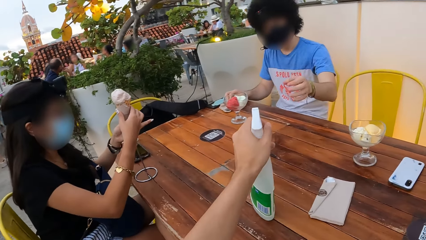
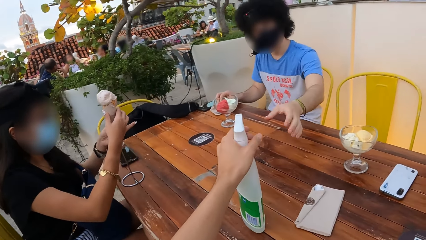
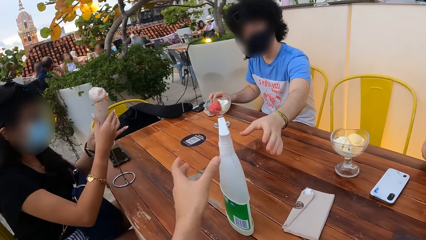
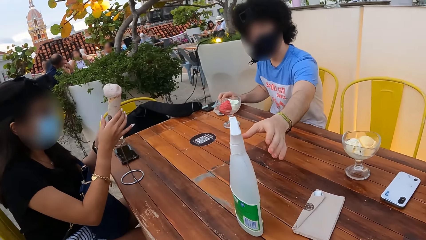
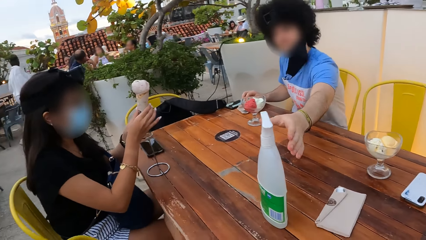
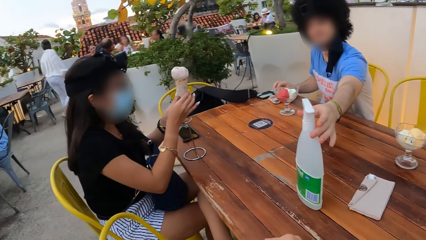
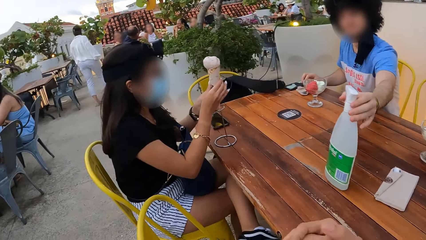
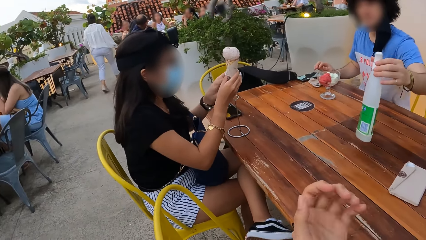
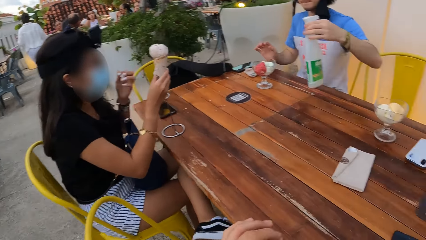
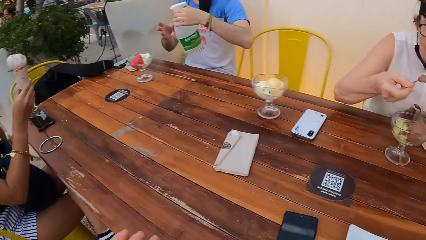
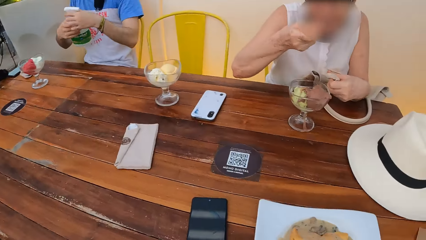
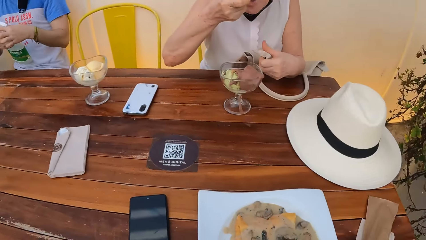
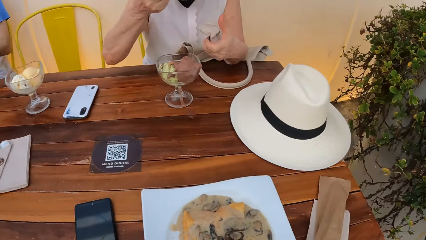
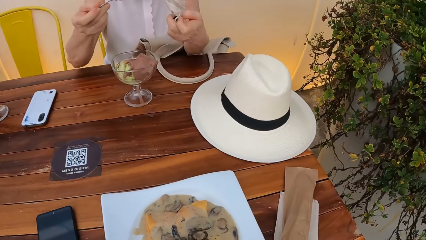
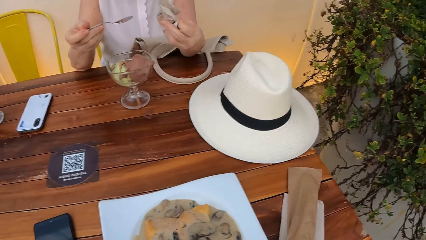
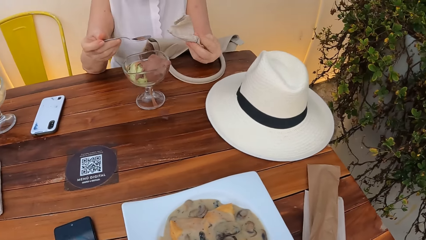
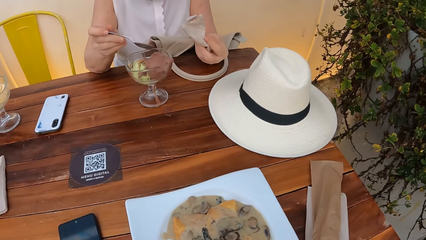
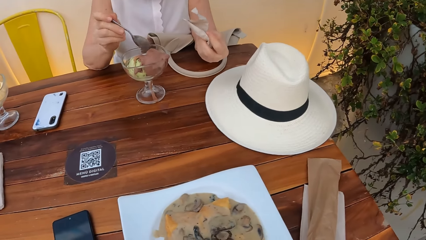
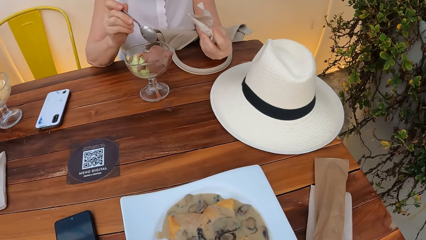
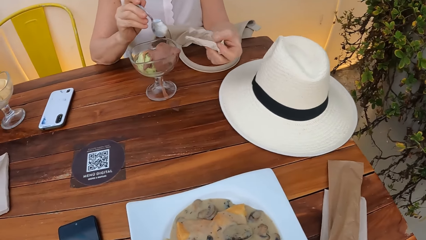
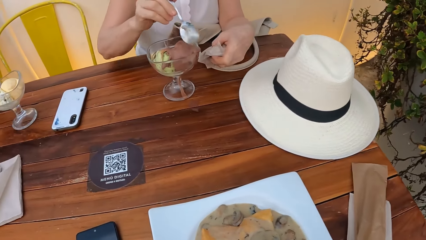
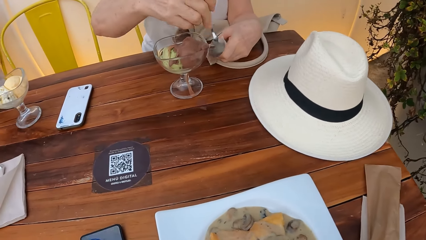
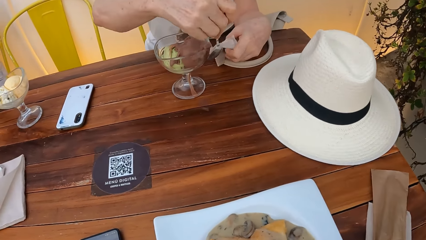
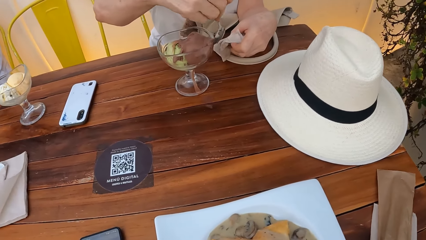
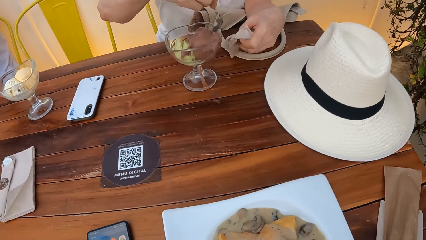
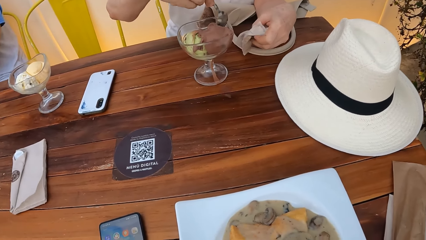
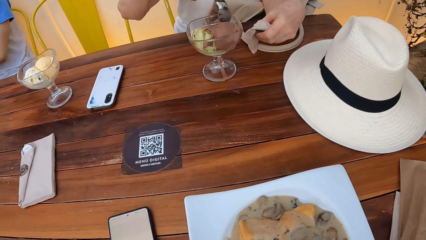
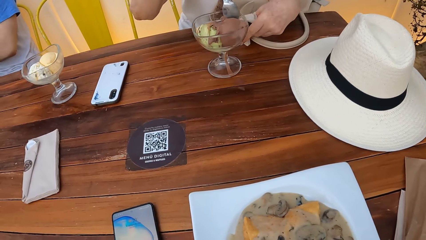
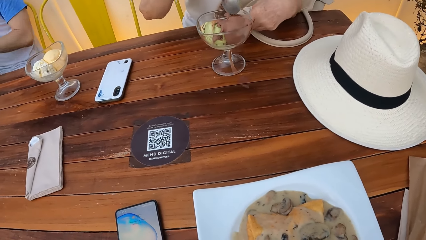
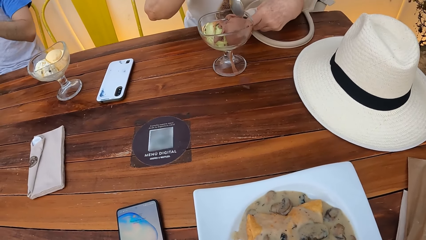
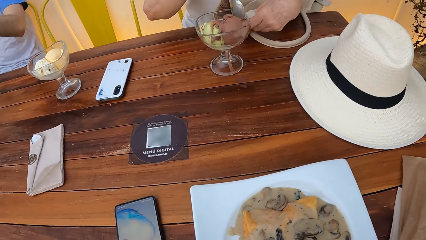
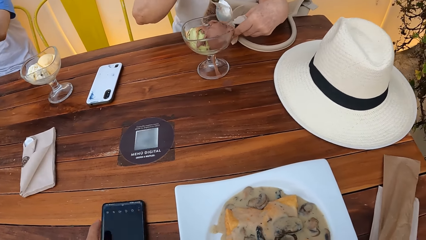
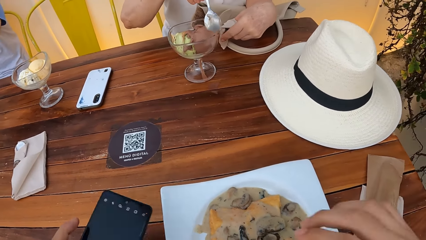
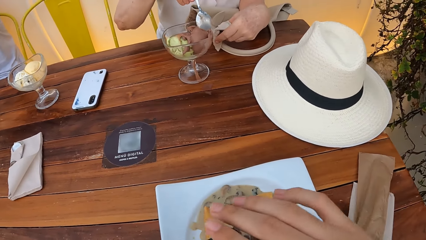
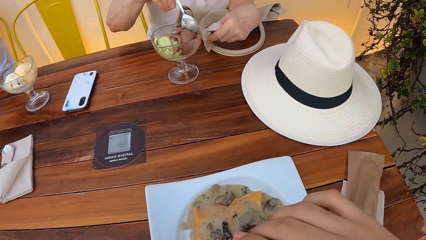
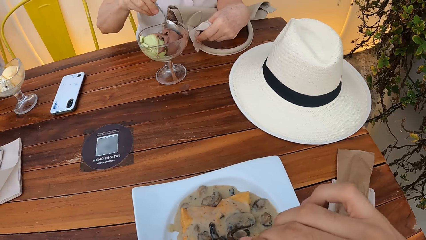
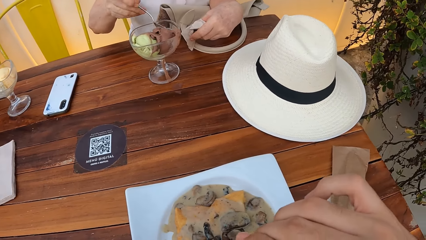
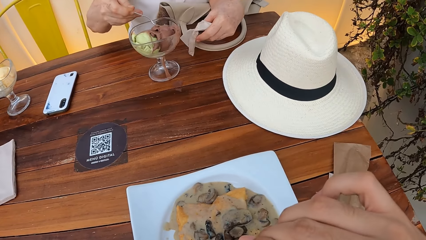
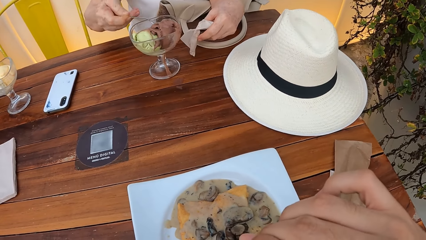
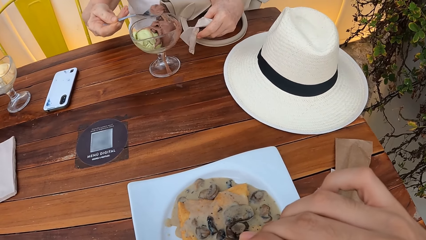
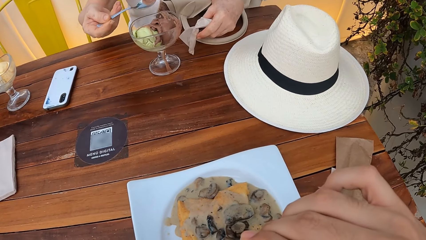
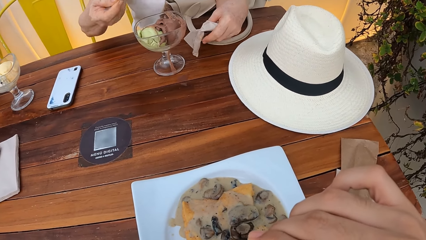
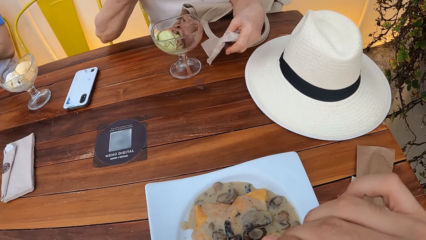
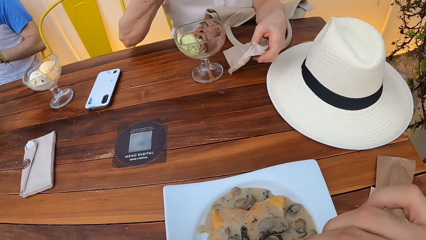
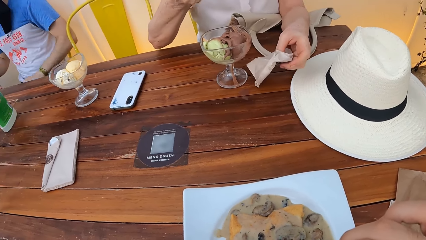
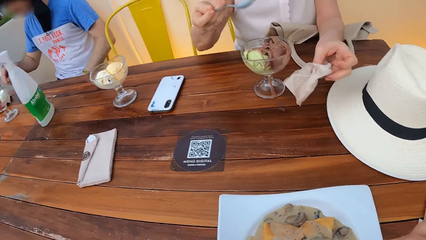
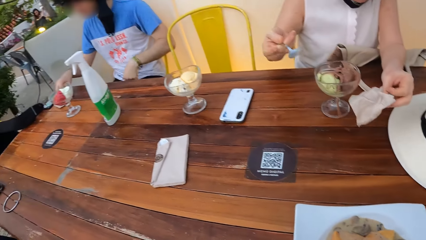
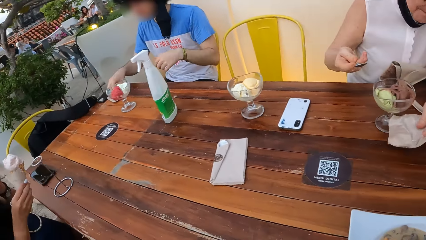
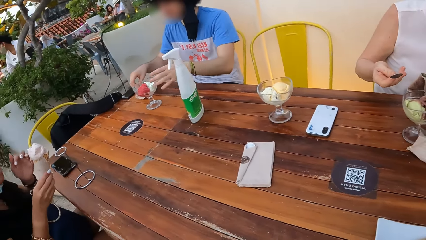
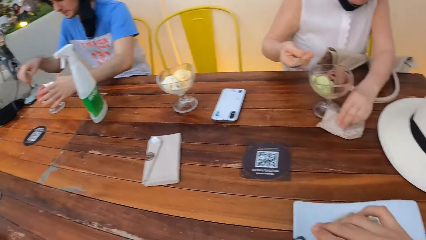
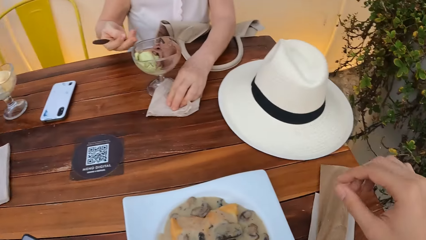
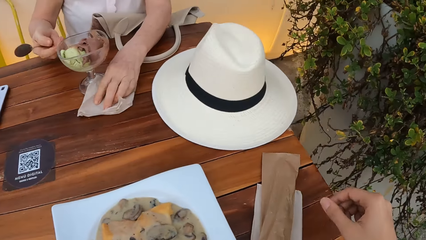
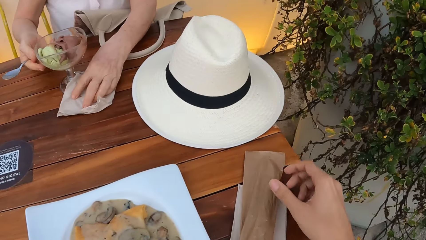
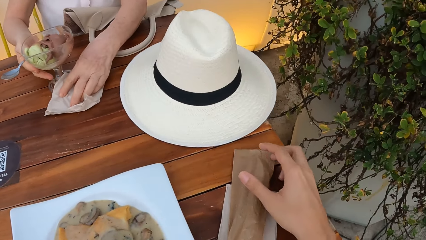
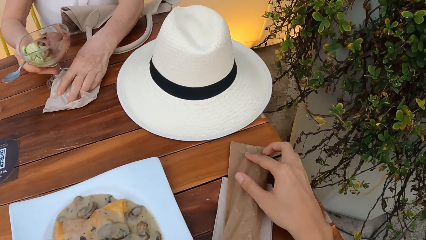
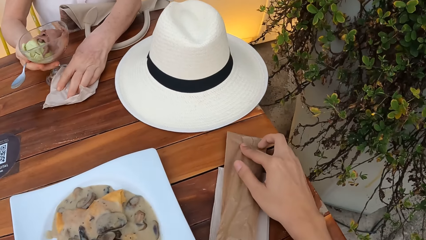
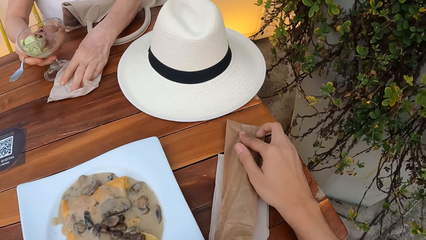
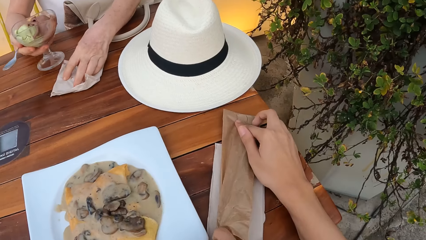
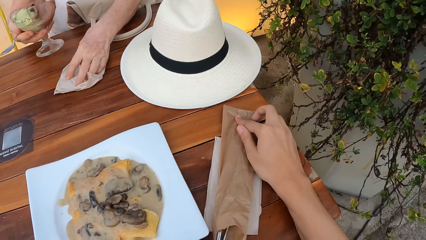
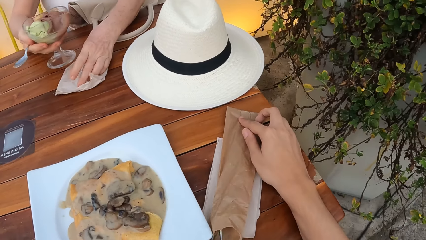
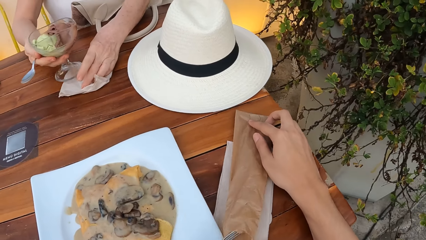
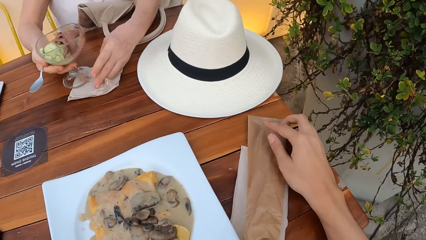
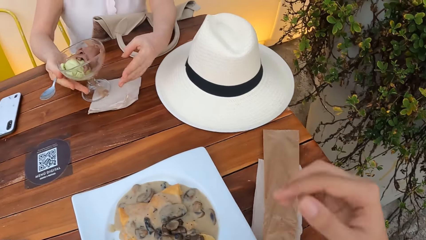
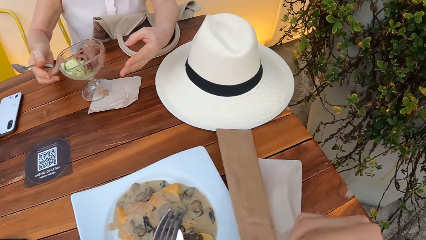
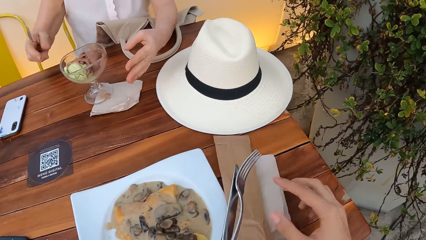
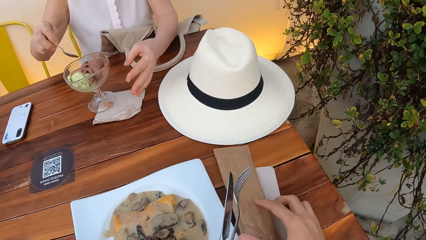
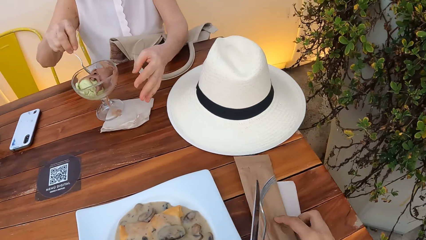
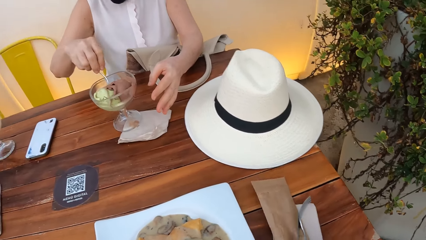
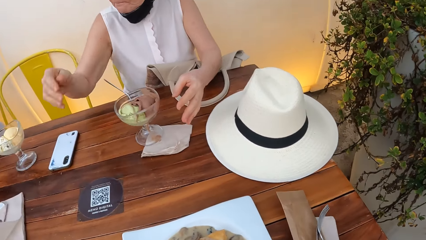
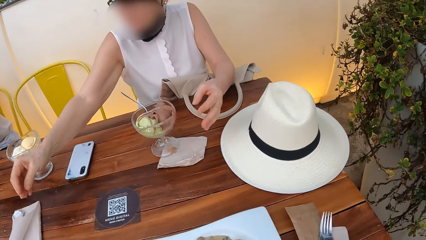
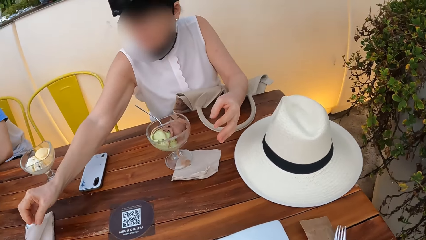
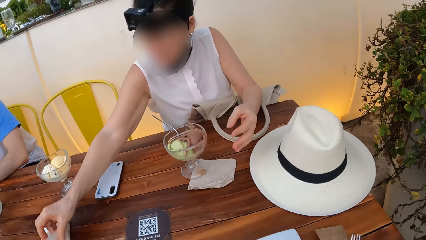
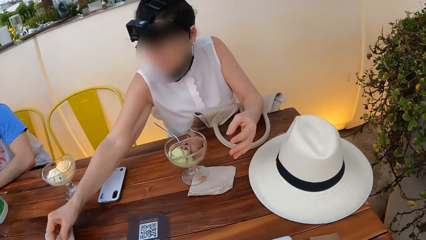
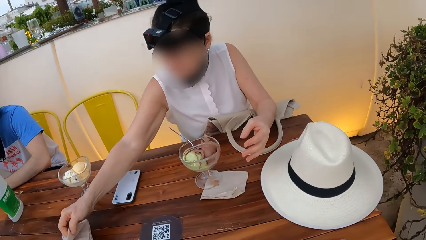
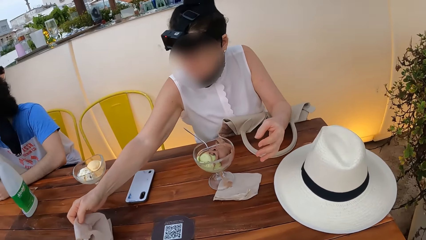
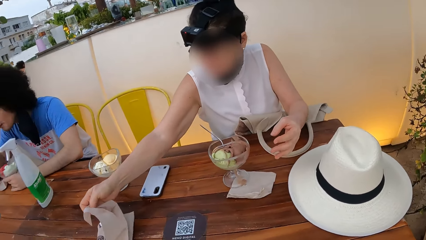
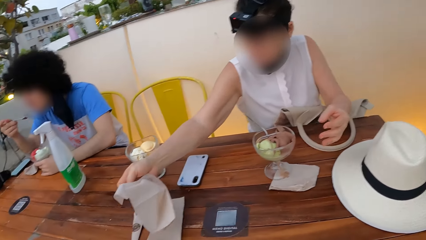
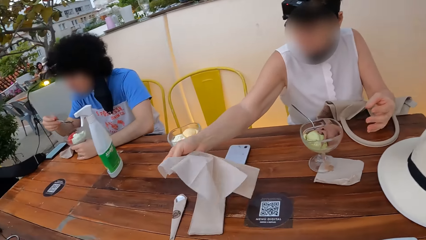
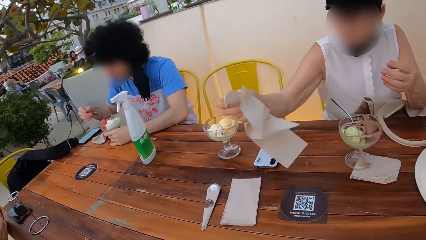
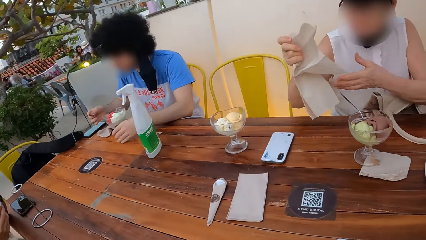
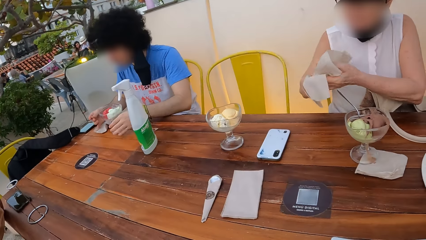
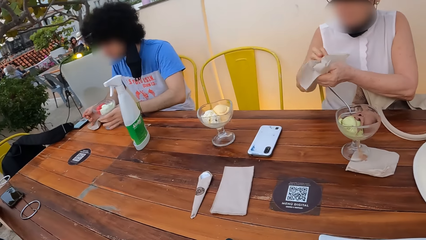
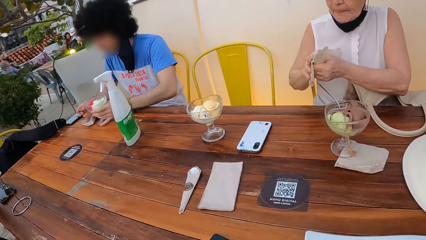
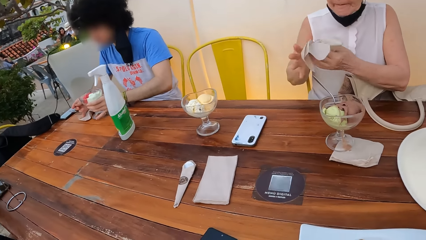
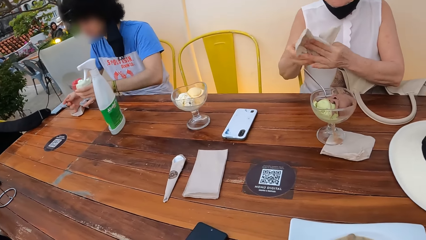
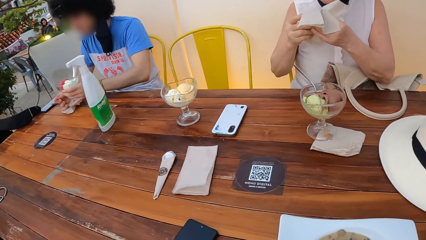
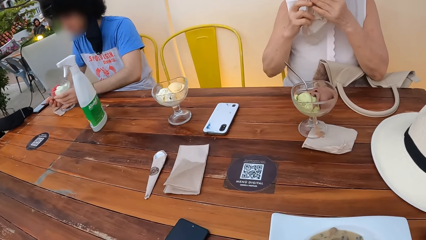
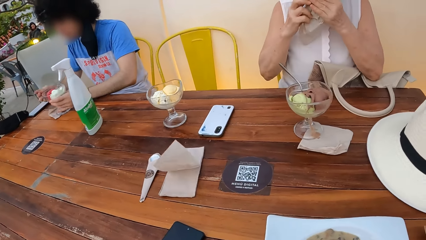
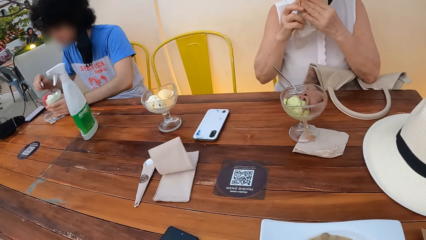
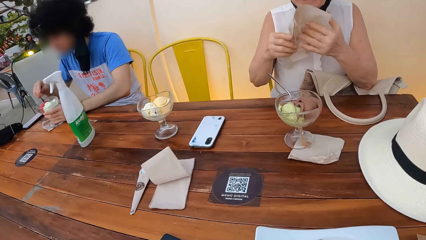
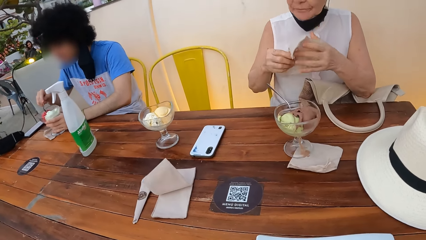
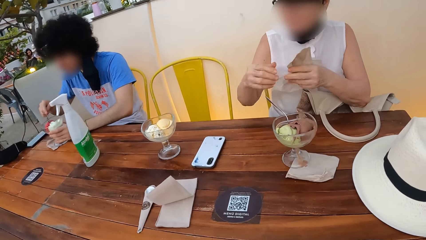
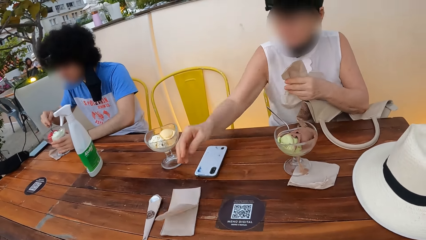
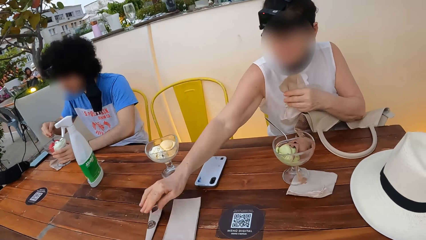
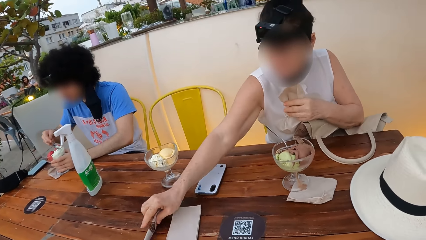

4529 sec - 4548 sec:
The camera wearer places the sanitizer on the table. A person picks up a mister bottle from a dining table. Another person wraps ice cream in a serviette. A woman eats an ice cream. The woman wipes the food on the glass with the spoon. The camera wearer uses a phone from the dining table. They pick up the phone. The first person eats ice cream. The woman places a glass of ice cream on a serviette on the dining table. The camera wearer picks up a spoon or fork from a pack. The woman picks up a serviette from the dining table. The first person puts a glass of ice cream on top of a serviette. The woman wipes the hands with the serviette and wipes the mouth with the serviette.
